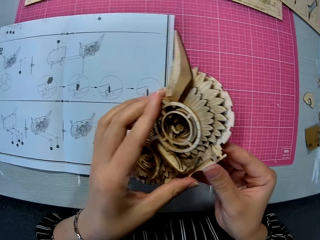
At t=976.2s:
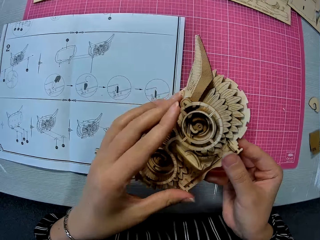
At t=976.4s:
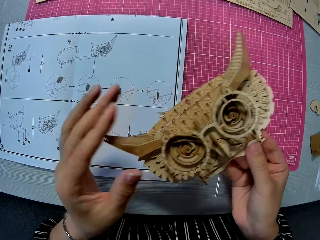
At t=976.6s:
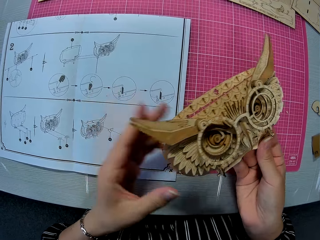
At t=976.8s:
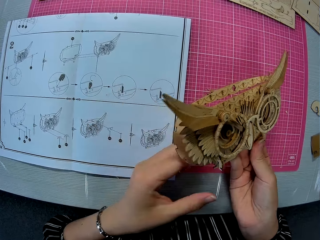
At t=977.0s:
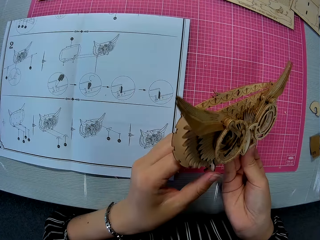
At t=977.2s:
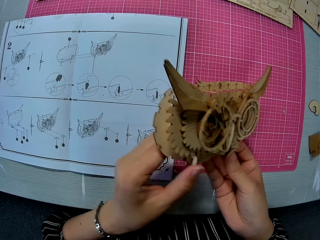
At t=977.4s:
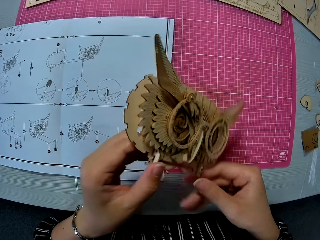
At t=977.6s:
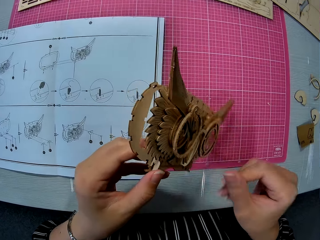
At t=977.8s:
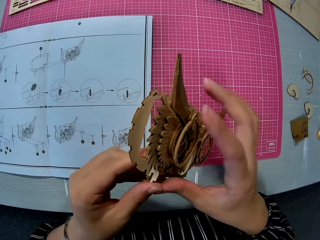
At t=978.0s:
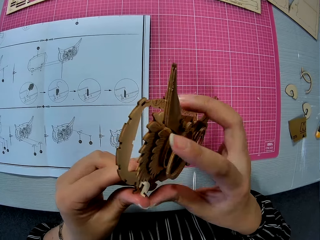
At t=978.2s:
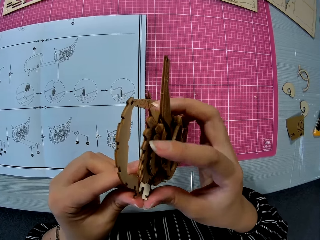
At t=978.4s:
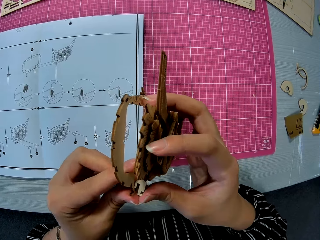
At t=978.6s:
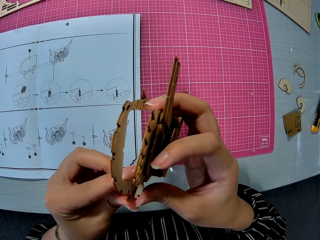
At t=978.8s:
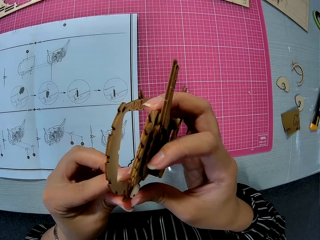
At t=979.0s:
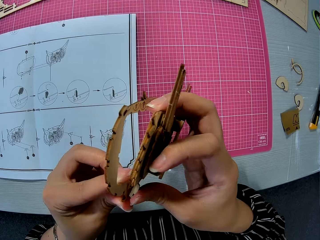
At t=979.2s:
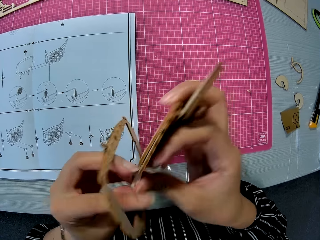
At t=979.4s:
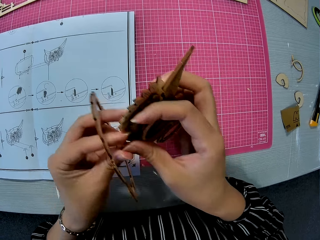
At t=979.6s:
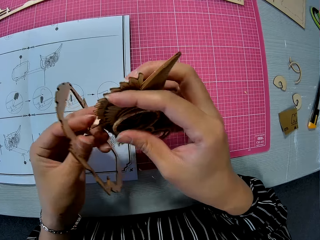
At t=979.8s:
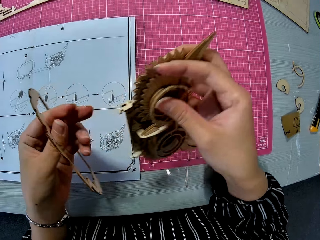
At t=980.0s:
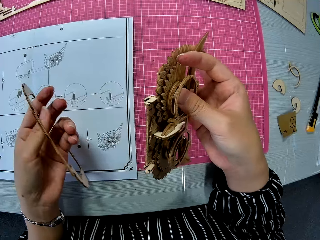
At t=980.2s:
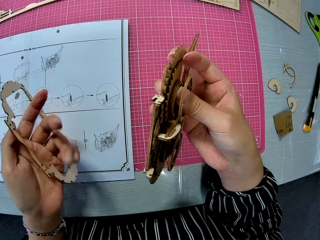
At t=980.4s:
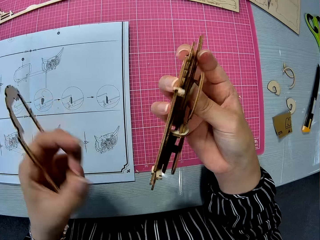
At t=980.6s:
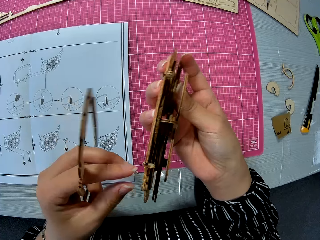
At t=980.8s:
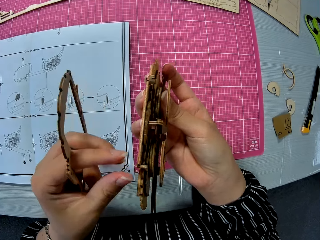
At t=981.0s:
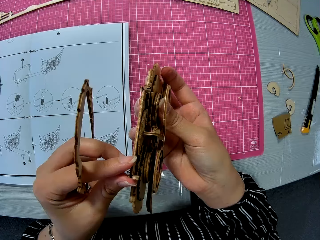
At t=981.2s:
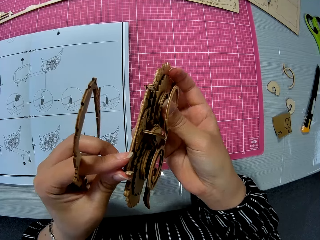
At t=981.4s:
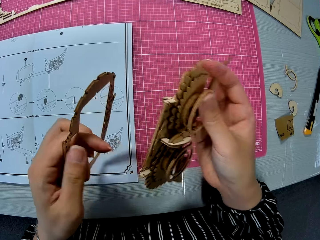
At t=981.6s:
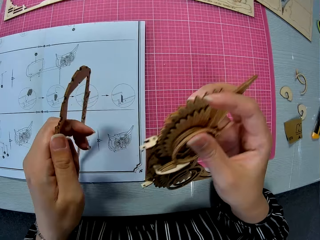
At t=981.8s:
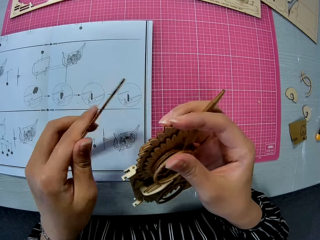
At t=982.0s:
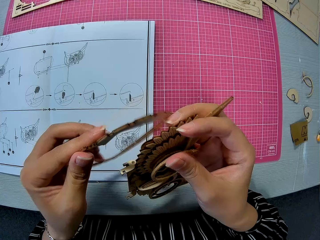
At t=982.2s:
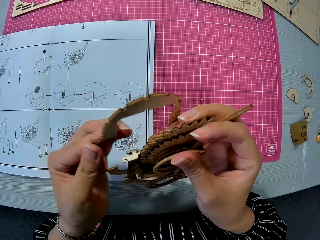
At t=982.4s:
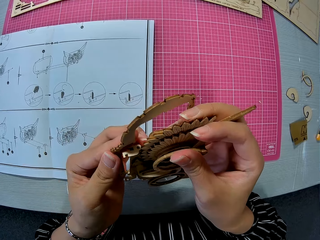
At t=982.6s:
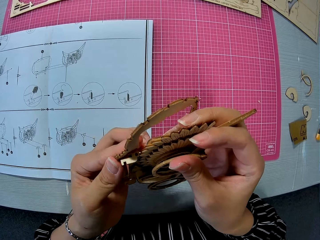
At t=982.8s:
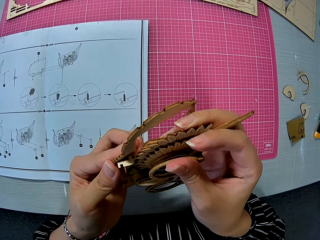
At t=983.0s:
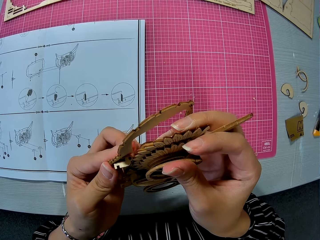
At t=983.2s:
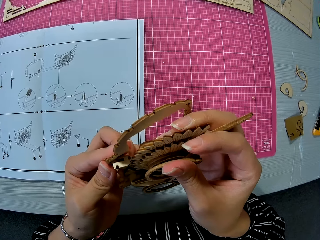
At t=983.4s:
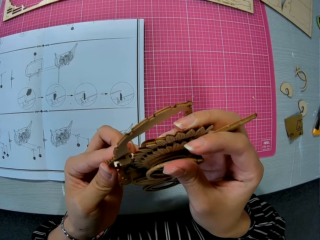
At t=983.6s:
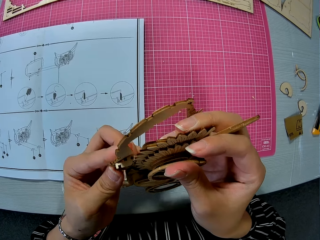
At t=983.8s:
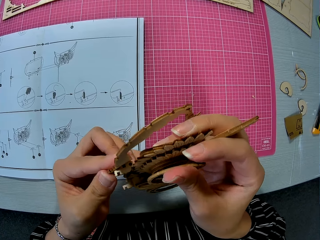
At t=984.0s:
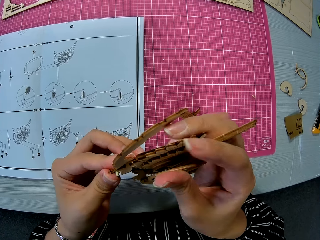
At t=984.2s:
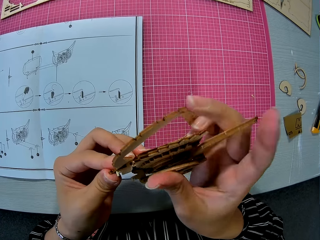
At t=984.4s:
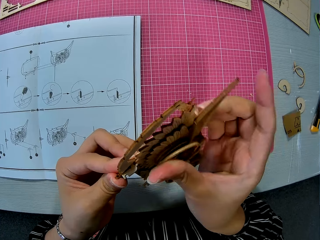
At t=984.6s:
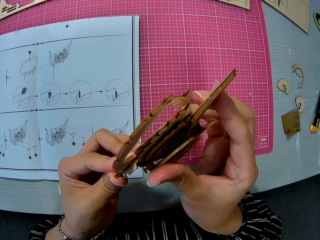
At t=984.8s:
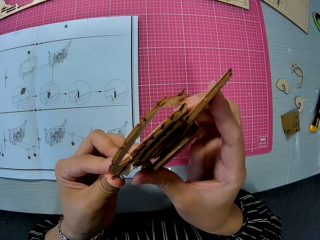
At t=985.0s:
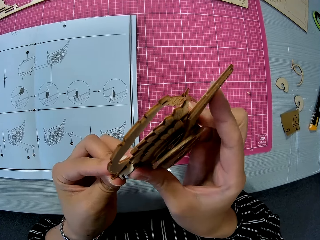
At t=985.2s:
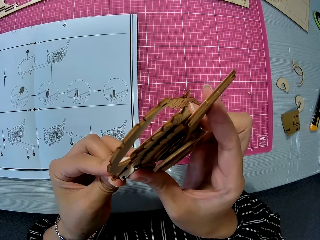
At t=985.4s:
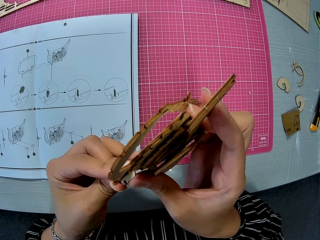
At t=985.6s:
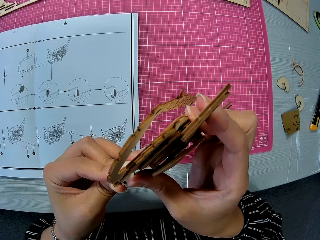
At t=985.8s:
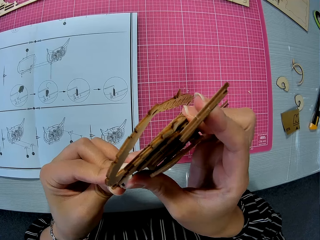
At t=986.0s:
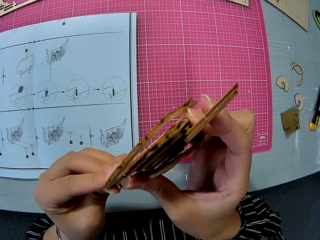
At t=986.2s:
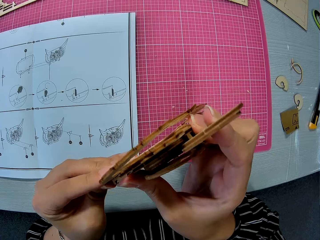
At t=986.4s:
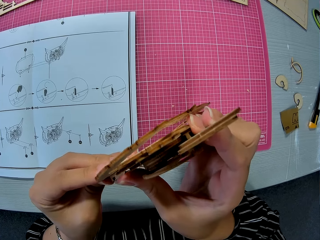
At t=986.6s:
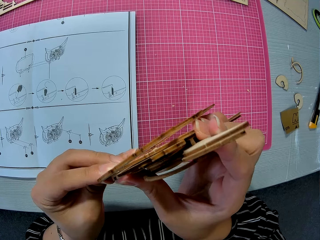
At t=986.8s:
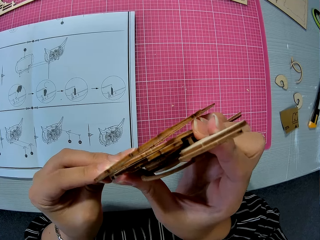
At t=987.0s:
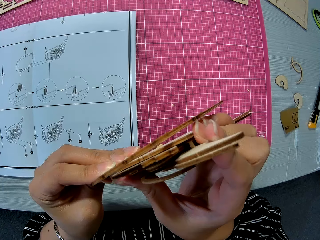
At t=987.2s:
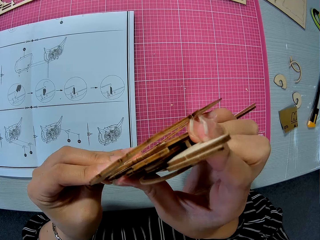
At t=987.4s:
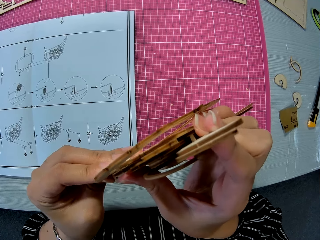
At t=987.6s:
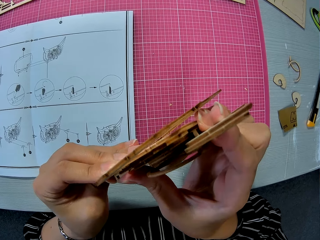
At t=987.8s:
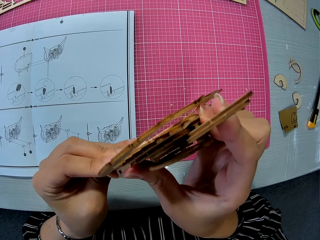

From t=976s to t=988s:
The camera wearer holds the parts of the laser cut wood craft kit. They fix the parts of the laser cut wood craft kit.

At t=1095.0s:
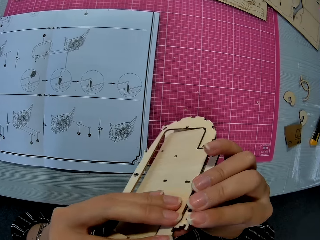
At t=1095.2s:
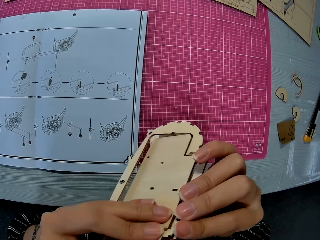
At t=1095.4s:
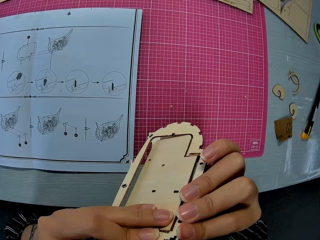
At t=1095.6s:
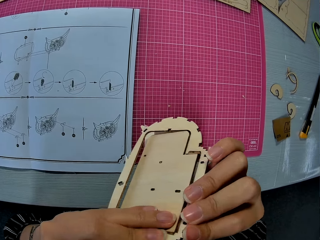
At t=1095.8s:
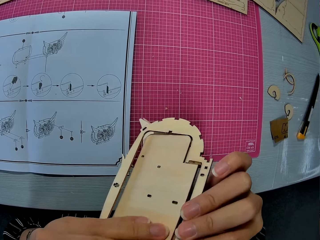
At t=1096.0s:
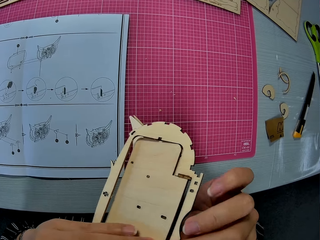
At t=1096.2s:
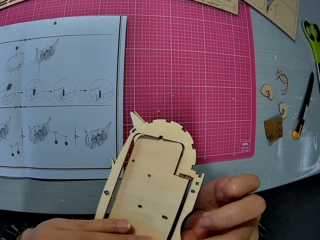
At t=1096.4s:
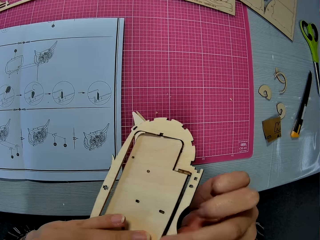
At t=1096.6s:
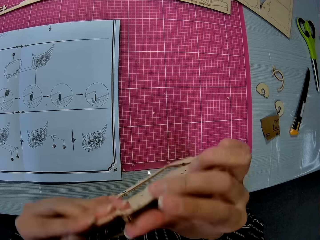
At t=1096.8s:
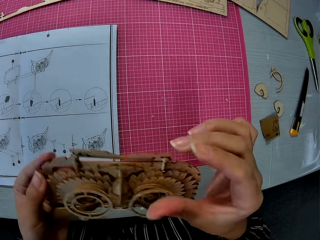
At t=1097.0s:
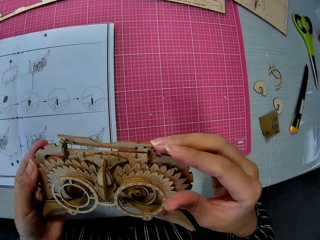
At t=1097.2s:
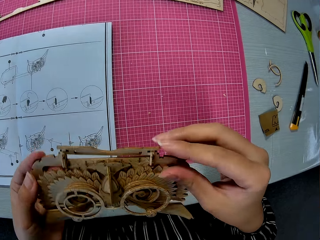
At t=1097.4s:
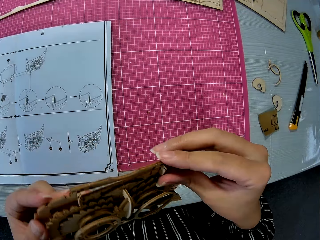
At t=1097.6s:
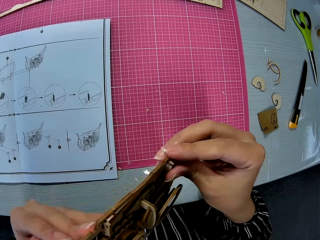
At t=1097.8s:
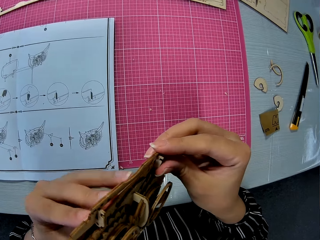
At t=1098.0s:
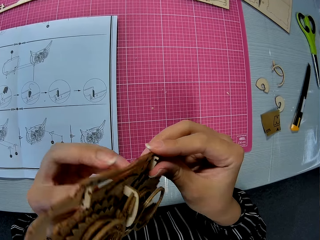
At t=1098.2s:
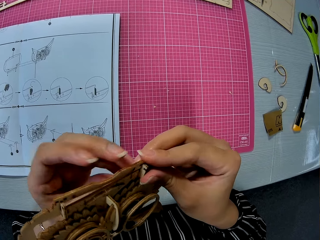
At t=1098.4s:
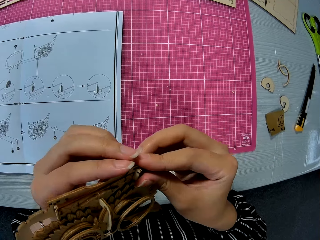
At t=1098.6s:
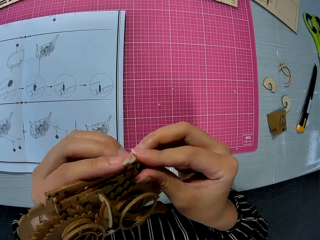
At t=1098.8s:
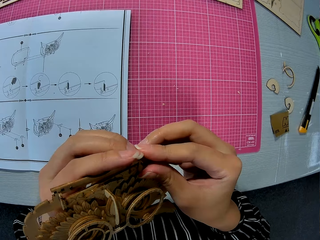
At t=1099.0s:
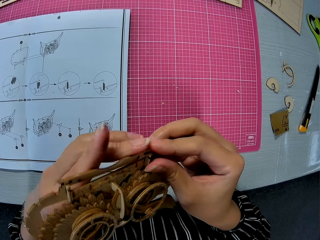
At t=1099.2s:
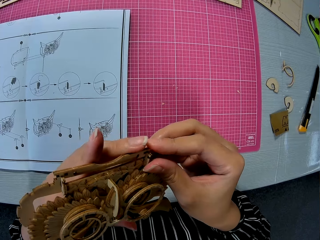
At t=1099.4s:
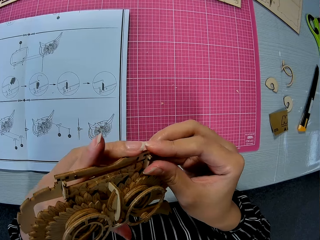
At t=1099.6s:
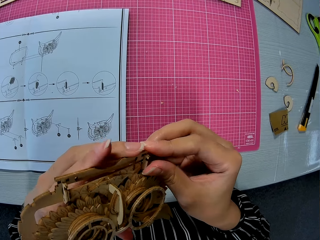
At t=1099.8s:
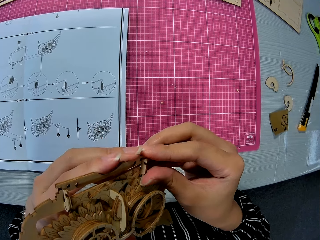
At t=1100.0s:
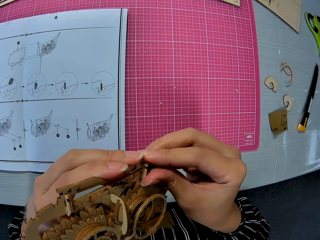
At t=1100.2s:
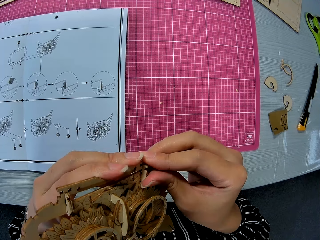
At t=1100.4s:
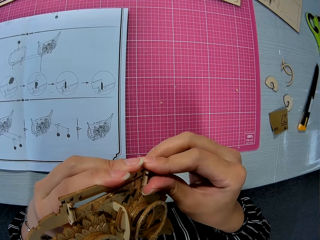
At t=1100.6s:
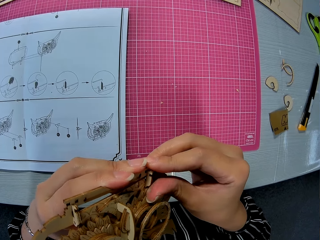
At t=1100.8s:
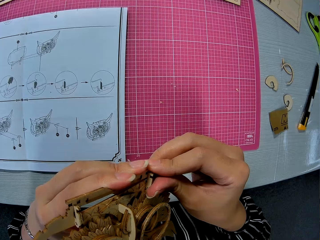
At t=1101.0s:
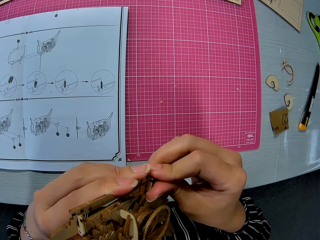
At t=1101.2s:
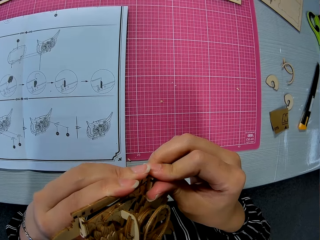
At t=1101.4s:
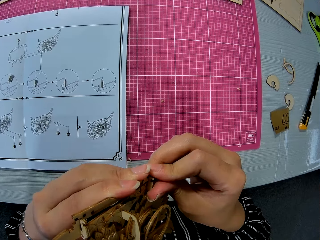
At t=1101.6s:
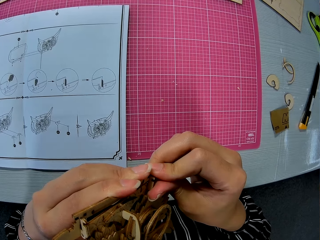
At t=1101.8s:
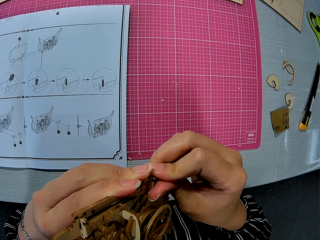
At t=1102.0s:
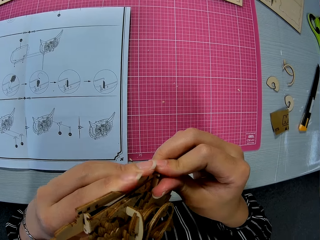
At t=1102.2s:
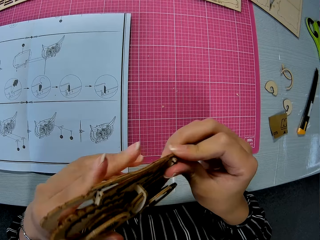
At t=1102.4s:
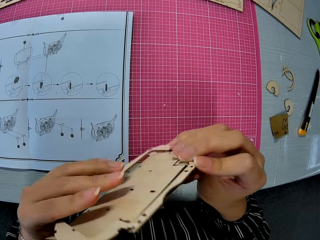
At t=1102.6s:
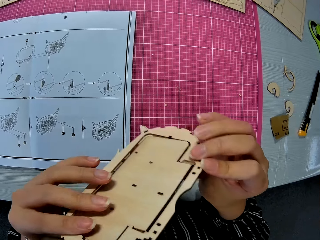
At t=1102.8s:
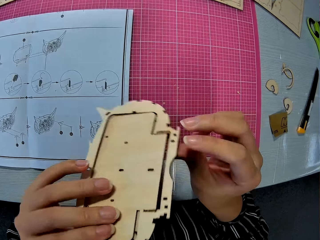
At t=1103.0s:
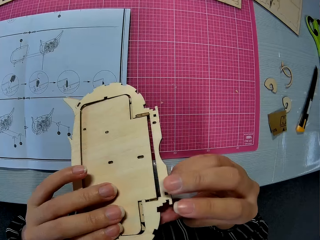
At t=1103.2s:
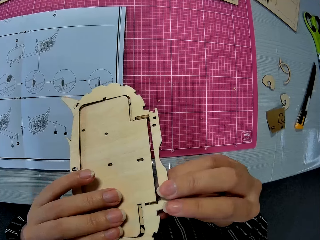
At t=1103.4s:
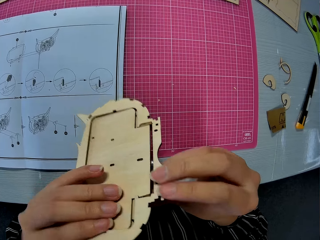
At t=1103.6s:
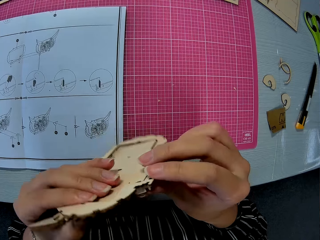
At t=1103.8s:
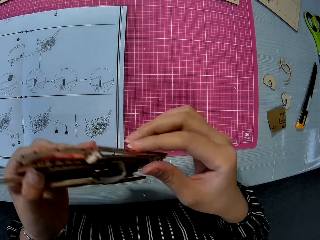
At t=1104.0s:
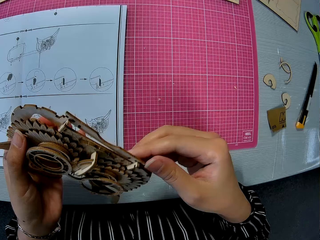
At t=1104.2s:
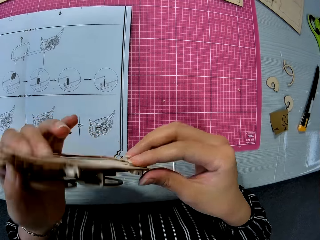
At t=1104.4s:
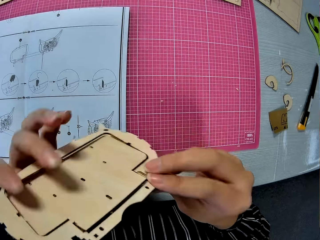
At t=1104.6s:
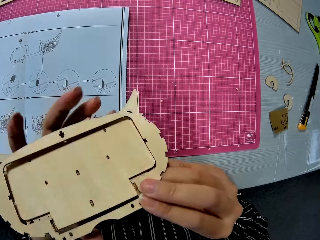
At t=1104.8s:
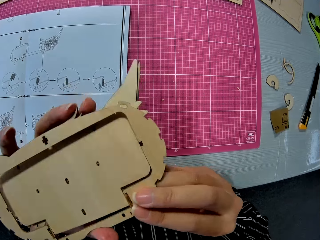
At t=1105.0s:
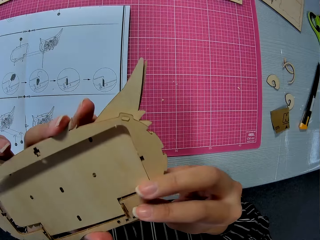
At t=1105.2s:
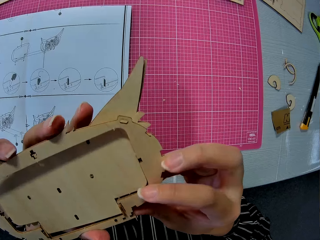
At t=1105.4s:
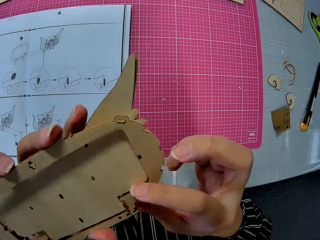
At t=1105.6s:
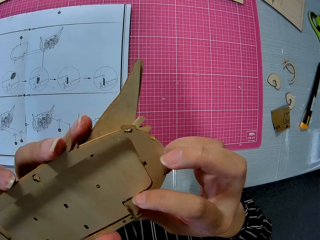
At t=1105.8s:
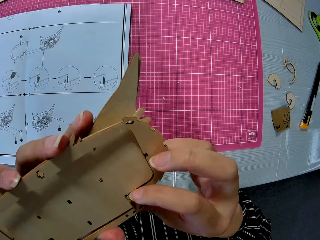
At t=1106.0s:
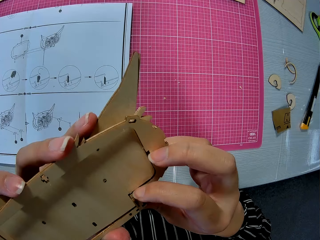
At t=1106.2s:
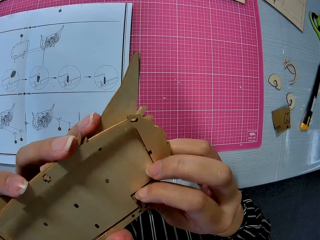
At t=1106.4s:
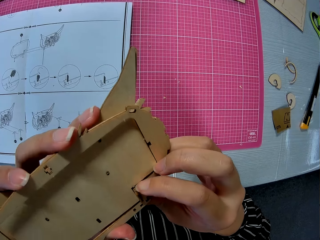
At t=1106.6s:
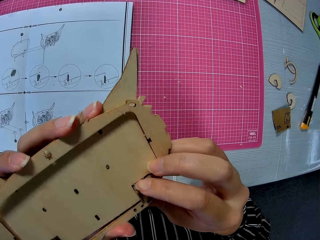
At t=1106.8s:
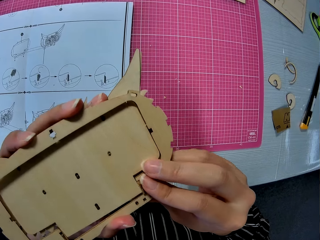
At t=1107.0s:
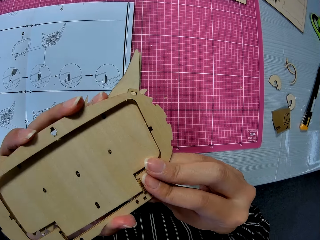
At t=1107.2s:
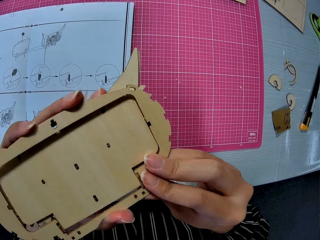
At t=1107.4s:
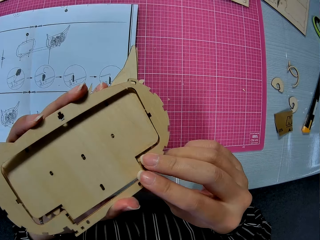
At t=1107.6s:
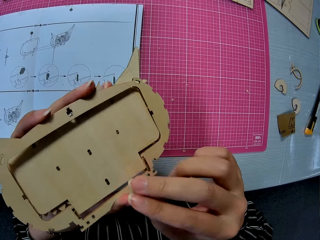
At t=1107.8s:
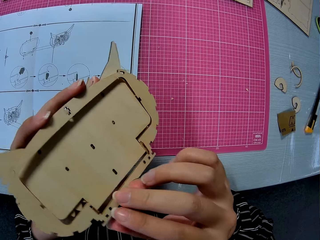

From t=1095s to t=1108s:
The camera wearer moves the laser cut wood craft kit forwards. She moves the laser cut wood craft kit towards her. She fixes the laser cut wood craft kit into its frame. She turns the laser cut wood craft kit. She fixes the laser cut wood craft kit into its frame.
